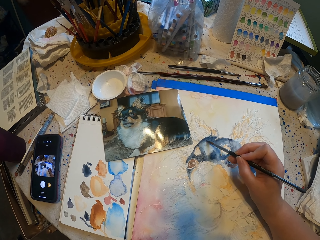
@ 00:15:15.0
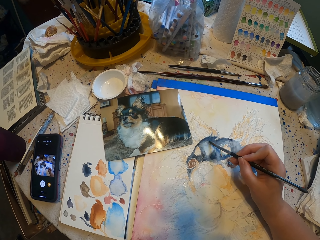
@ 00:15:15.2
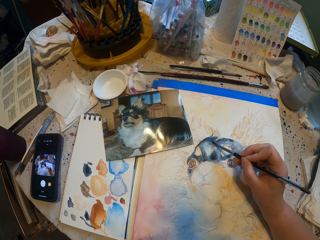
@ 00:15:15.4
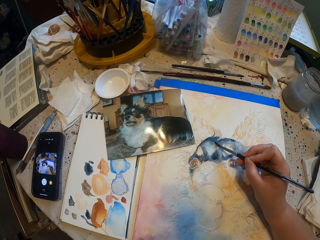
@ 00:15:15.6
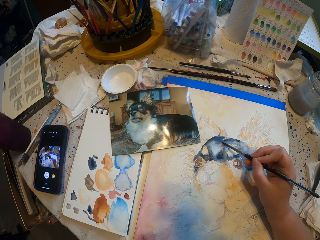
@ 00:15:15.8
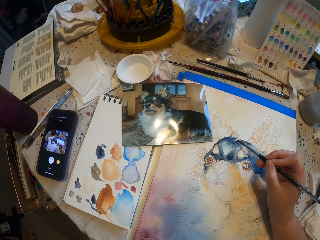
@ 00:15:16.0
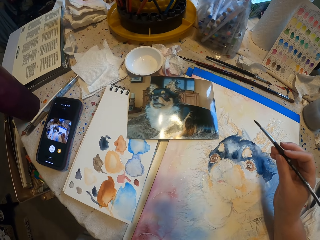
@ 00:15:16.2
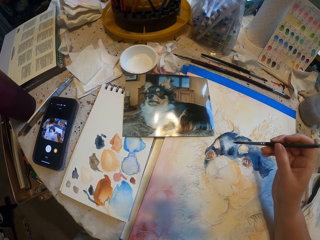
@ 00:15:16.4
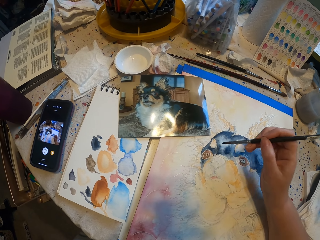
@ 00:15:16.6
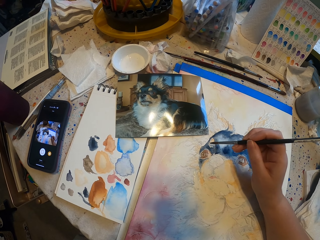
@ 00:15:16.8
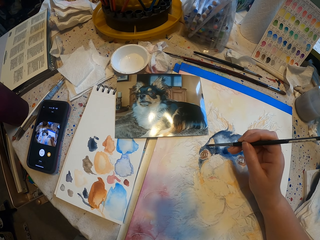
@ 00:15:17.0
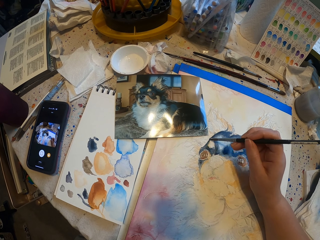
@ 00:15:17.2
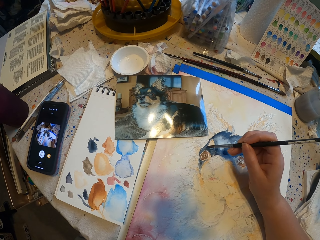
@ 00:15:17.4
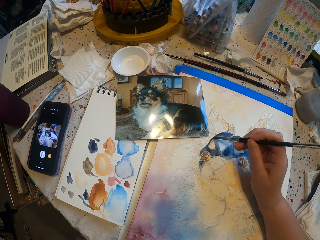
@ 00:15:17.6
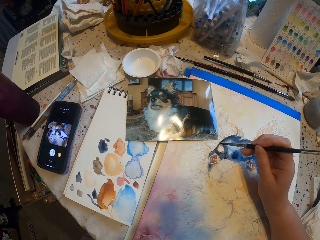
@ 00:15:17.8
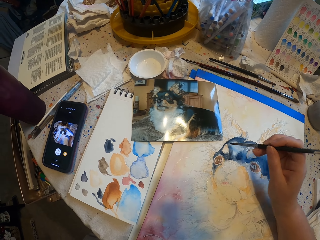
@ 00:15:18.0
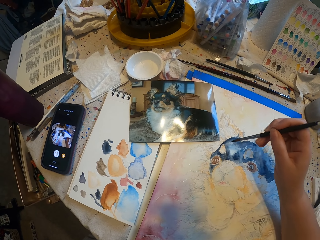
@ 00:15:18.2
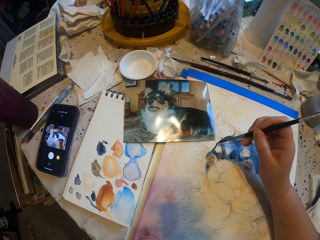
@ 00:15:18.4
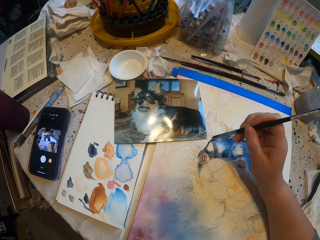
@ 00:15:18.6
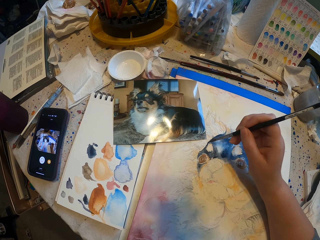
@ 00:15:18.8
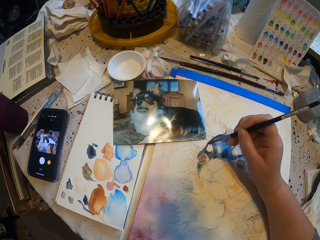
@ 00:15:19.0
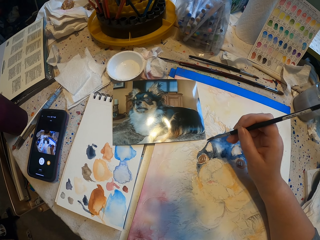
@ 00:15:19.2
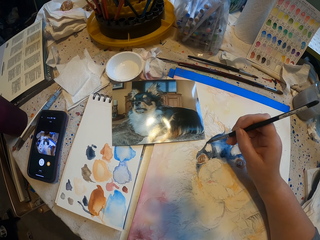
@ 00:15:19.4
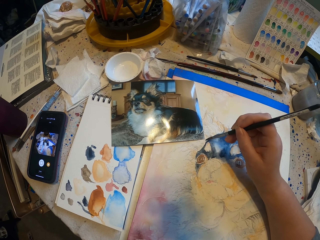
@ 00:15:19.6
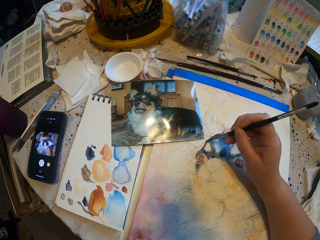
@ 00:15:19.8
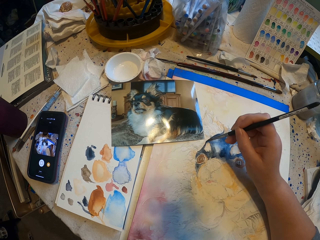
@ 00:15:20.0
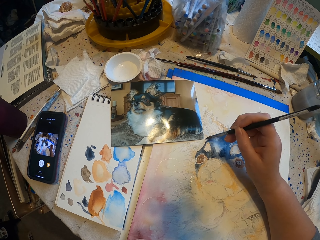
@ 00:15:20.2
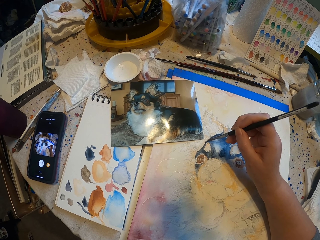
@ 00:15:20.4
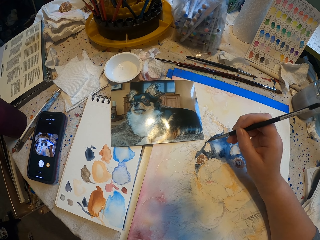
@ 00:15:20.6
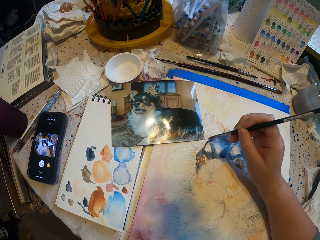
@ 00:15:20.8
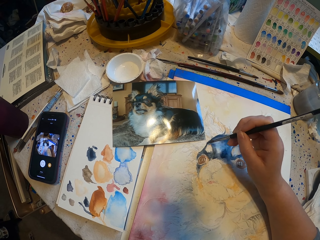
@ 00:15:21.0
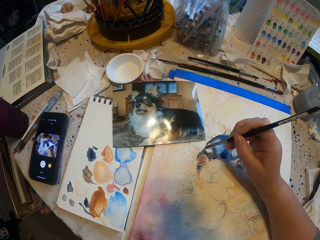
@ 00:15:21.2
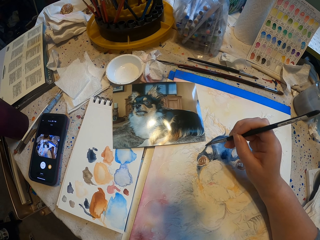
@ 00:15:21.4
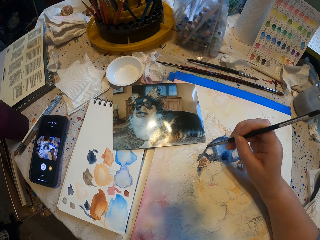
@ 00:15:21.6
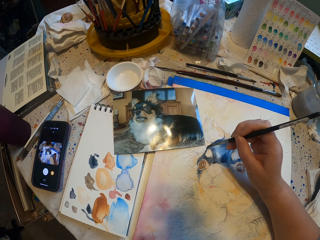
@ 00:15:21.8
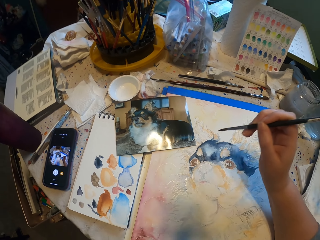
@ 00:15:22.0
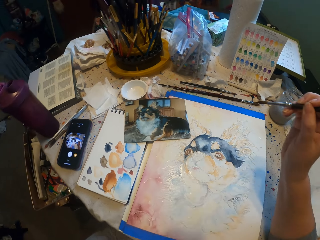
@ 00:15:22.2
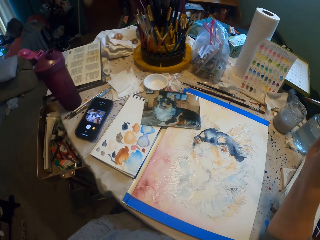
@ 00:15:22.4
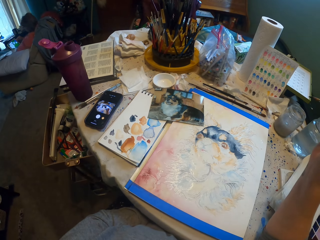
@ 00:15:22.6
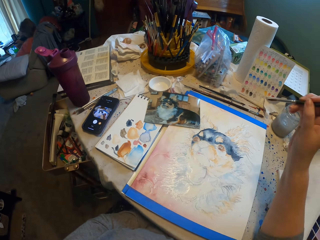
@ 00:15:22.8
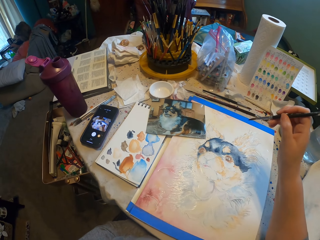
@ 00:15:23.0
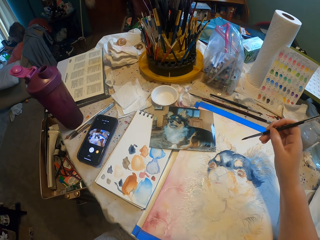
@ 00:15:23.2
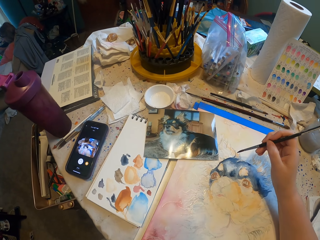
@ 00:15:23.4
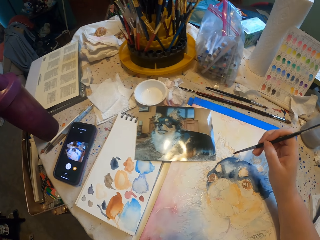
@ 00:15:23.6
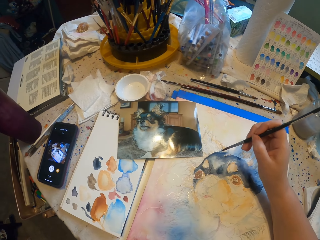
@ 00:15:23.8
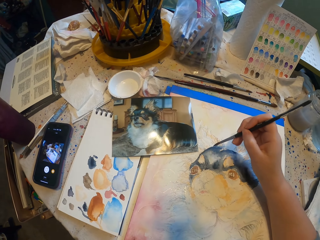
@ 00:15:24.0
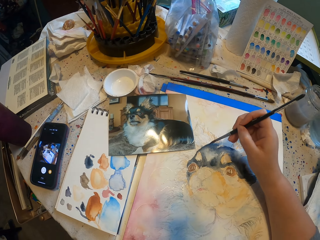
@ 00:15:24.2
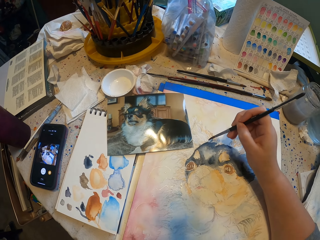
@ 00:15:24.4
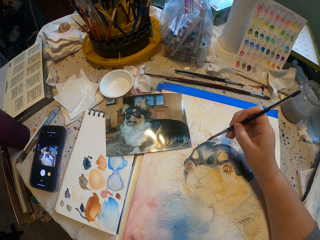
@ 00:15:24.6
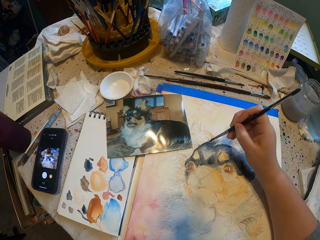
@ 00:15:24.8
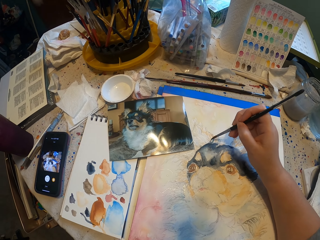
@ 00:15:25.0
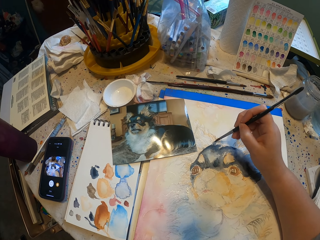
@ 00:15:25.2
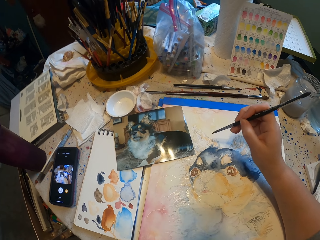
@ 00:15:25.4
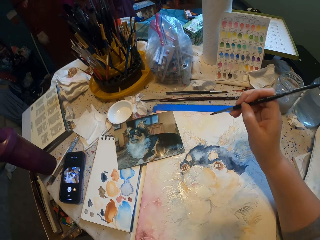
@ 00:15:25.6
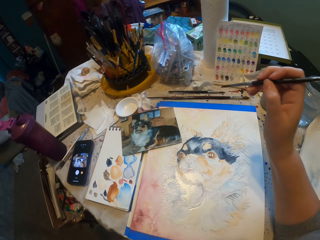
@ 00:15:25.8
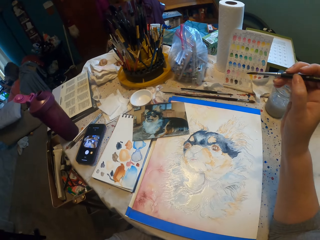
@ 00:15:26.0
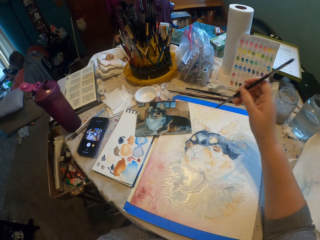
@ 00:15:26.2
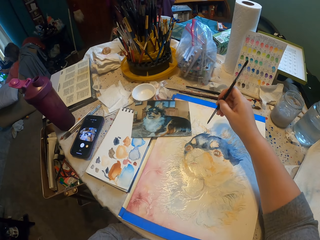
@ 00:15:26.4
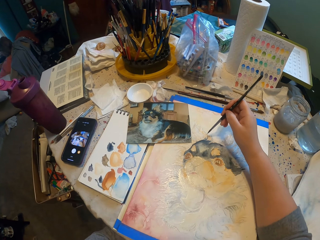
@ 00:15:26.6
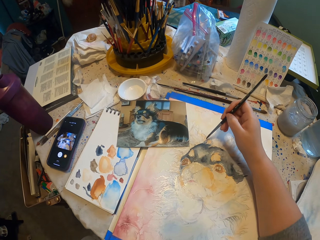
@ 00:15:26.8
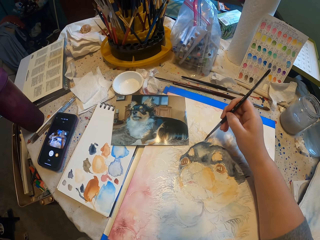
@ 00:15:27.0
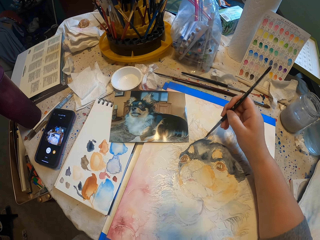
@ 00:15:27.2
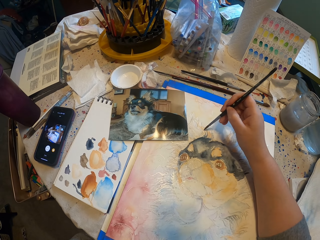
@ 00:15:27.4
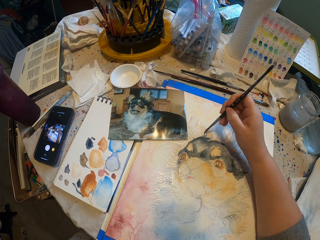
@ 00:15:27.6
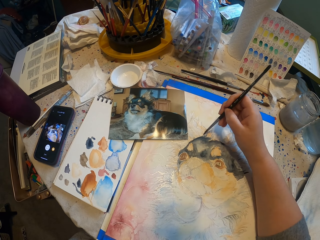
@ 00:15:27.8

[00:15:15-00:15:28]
The camera wearer looks on the painting. They paint a picture on the paper.

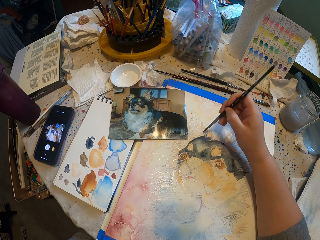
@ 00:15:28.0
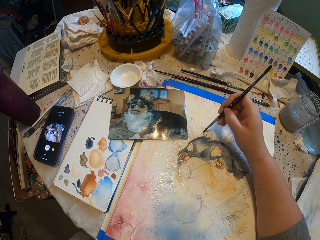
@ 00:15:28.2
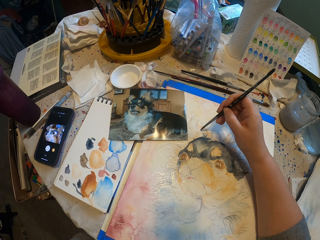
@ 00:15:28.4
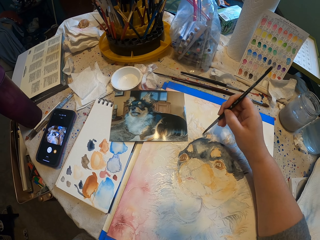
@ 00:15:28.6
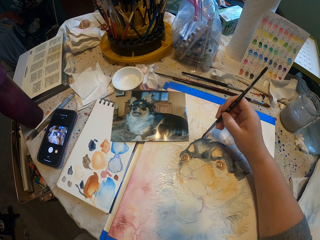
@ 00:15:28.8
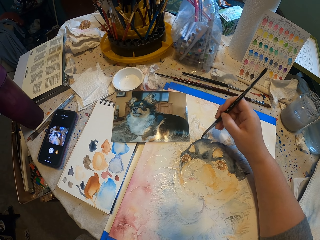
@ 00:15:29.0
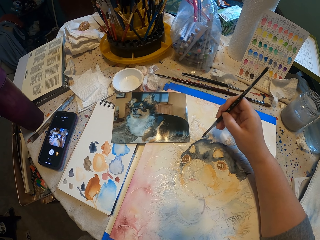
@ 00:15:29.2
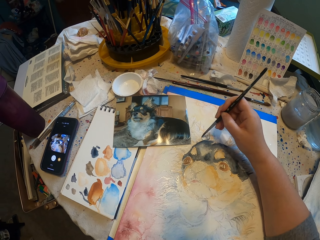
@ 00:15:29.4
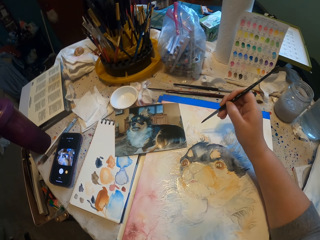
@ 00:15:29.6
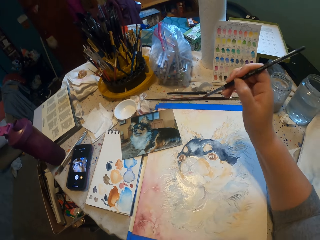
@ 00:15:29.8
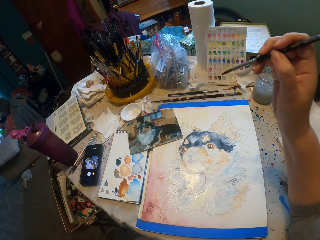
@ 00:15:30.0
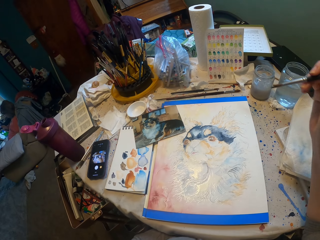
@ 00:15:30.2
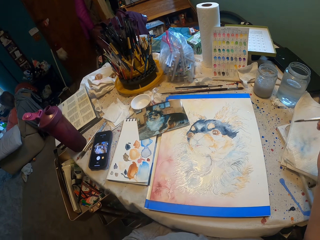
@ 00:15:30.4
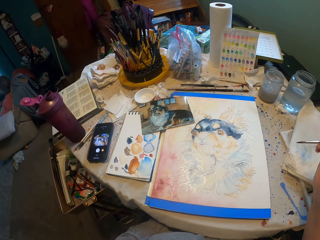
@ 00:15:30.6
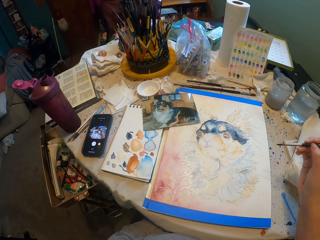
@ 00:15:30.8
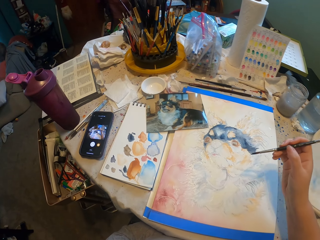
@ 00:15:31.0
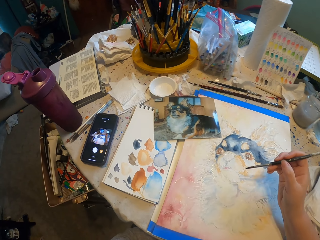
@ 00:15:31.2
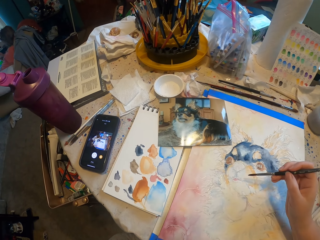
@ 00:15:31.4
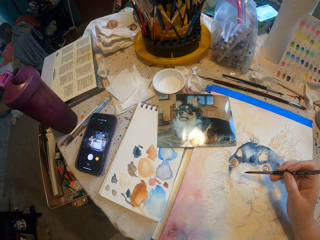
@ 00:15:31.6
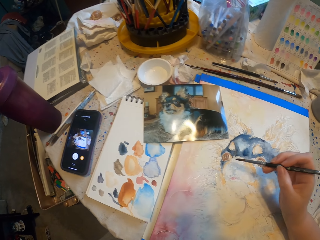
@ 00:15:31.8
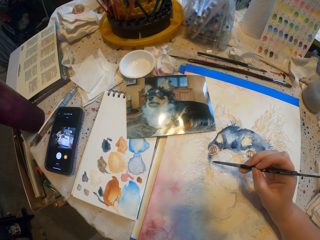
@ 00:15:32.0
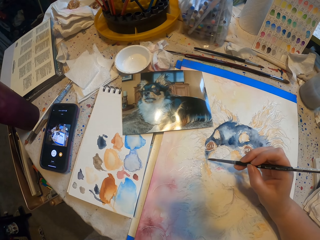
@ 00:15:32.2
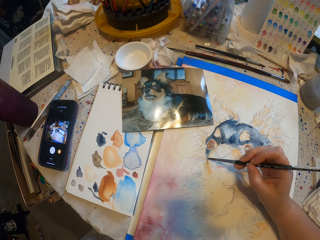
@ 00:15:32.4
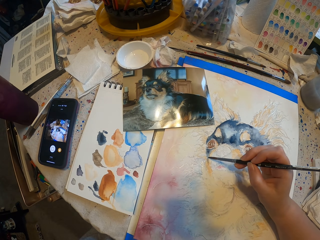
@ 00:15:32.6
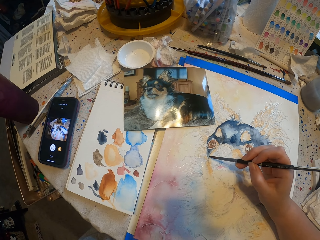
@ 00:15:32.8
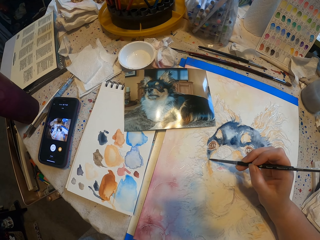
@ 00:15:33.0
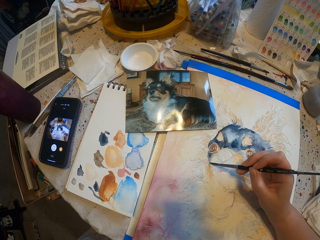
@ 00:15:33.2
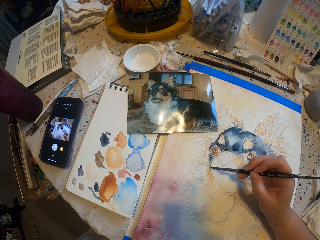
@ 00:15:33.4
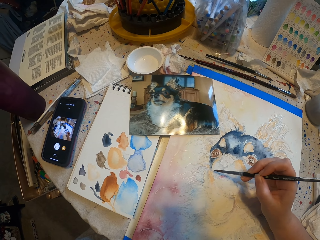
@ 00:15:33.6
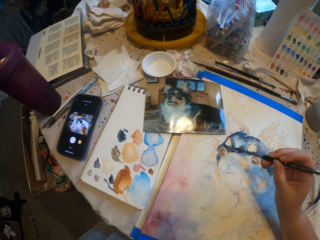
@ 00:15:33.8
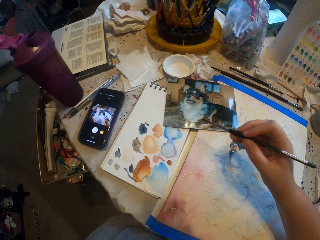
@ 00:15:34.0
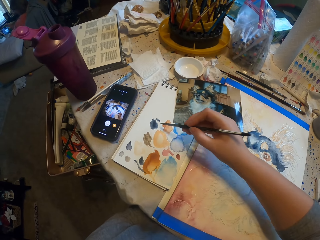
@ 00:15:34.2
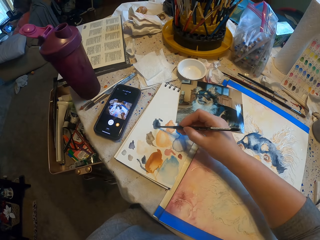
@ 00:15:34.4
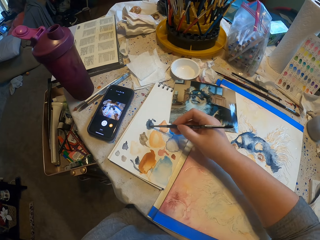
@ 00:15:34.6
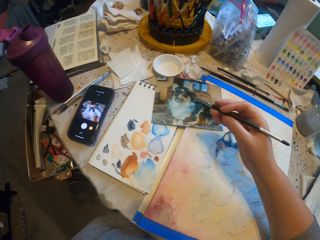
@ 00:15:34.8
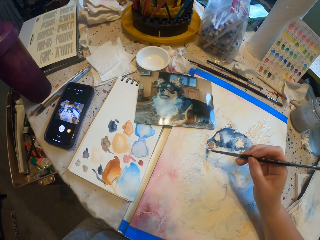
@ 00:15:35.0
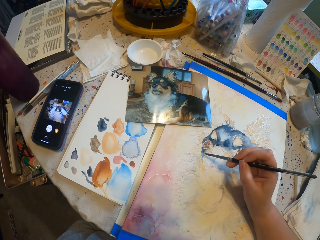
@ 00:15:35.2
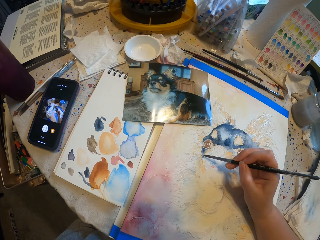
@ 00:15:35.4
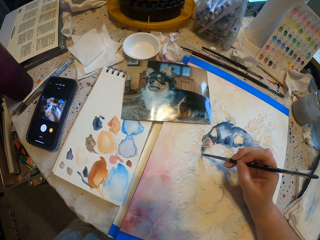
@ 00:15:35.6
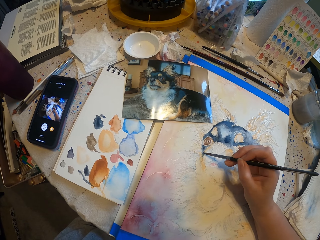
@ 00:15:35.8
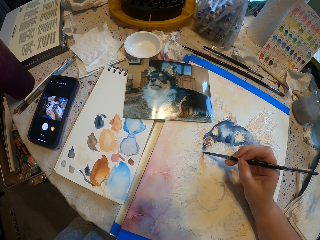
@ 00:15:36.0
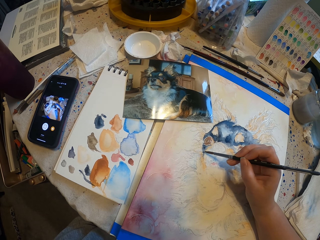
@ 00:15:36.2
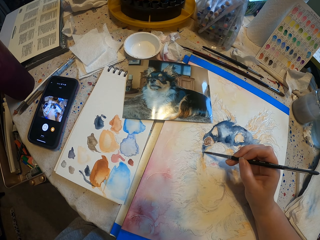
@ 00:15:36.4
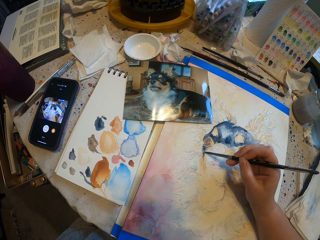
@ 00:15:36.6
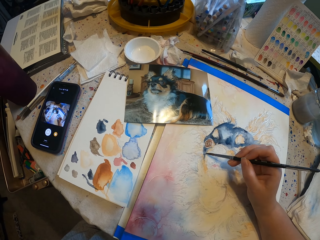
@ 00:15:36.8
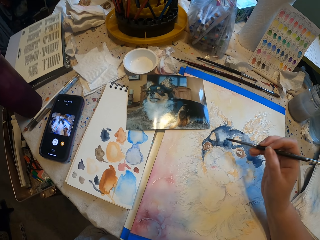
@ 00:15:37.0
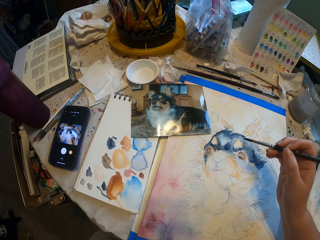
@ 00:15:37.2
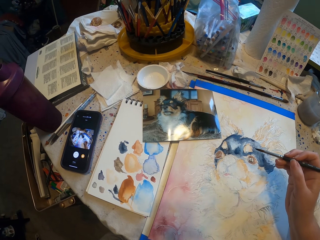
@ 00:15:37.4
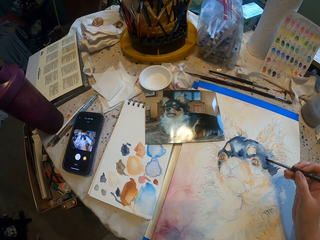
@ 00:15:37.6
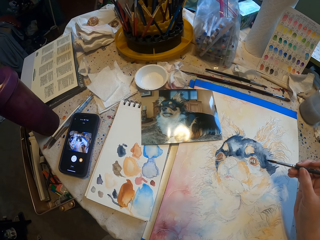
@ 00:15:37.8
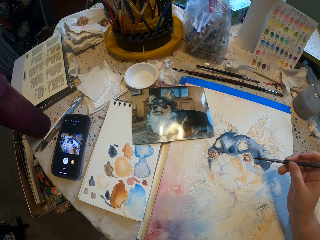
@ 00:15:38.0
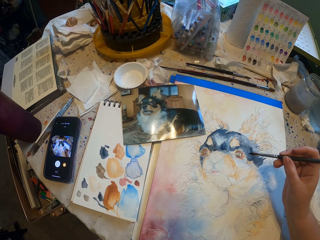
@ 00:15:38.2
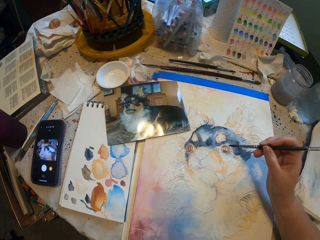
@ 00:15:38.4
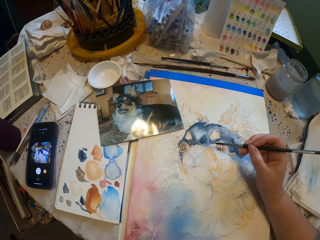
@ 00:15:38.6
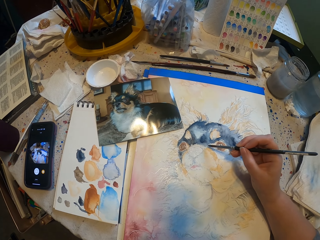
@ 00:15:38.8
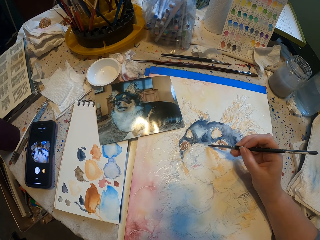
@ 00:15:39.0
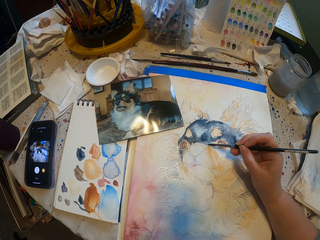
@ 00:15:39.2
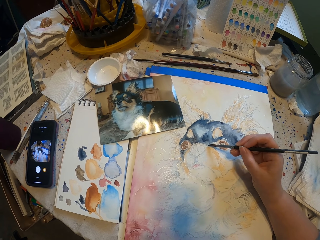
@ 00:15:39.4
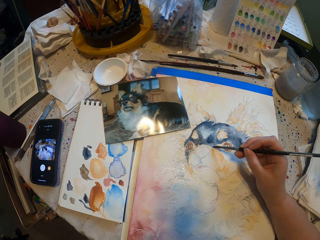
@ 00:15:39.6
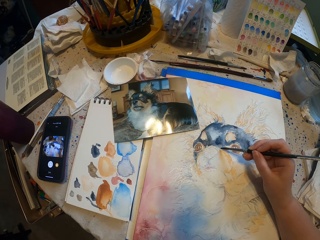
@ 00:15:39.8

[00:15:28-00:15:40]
The camera wearer moves his hand backwards. He paints a picture on the paper. He wipes the painting brush on the paper. He paints a picture on the paper.
